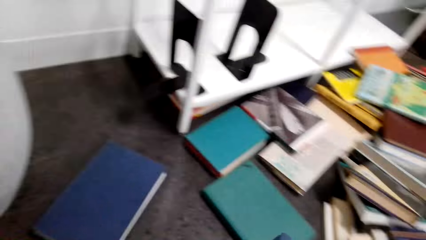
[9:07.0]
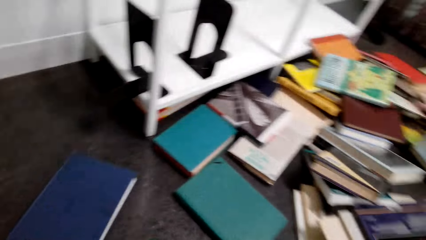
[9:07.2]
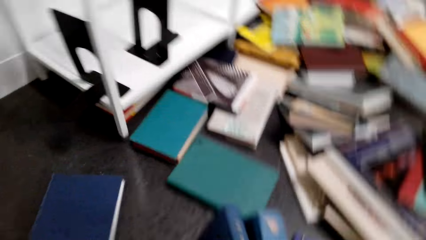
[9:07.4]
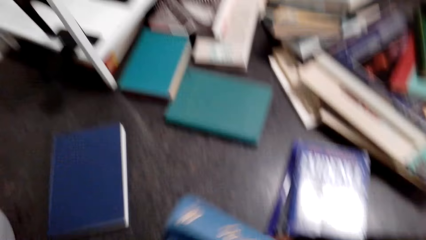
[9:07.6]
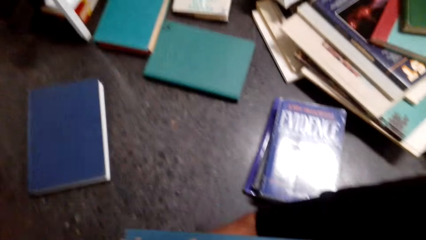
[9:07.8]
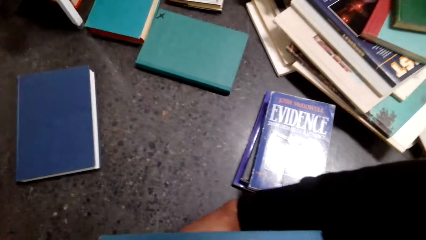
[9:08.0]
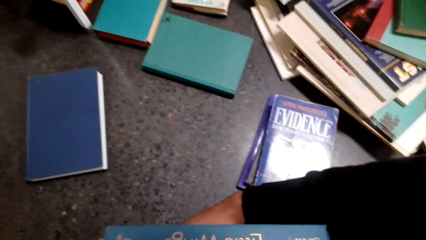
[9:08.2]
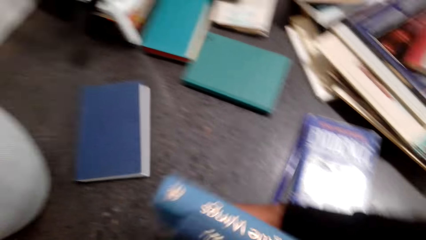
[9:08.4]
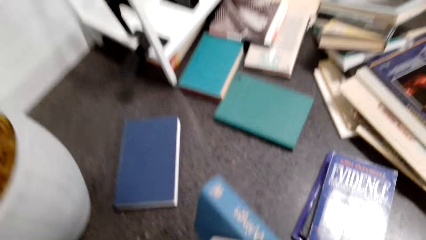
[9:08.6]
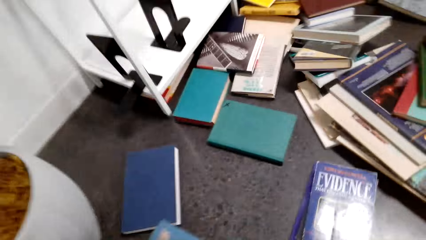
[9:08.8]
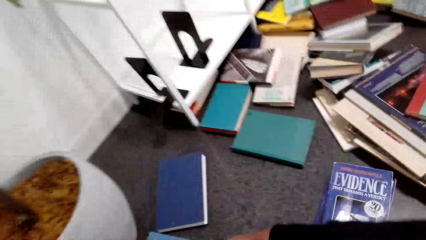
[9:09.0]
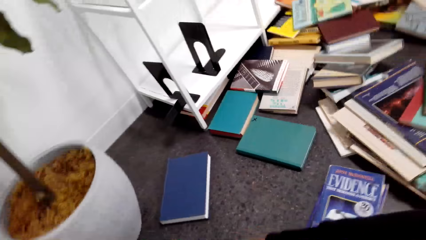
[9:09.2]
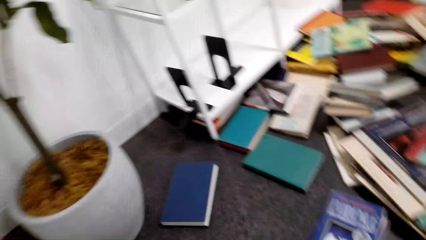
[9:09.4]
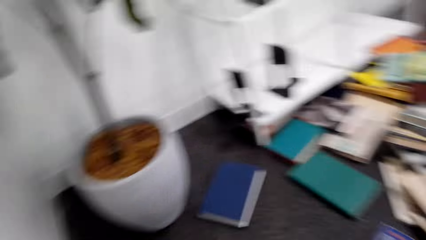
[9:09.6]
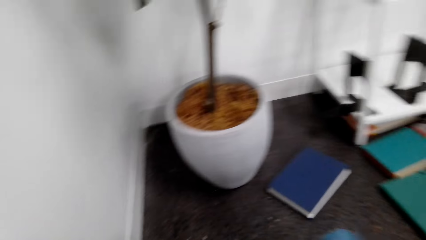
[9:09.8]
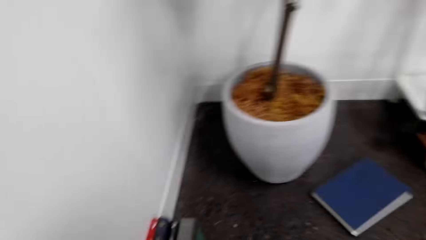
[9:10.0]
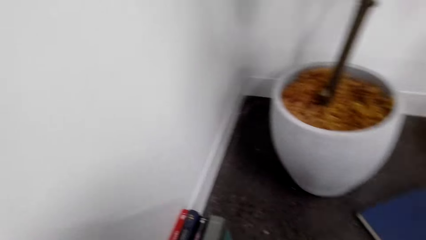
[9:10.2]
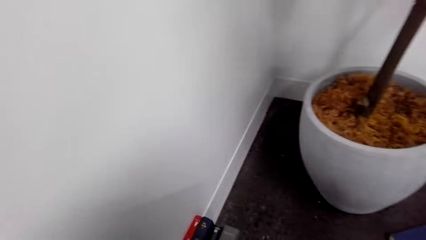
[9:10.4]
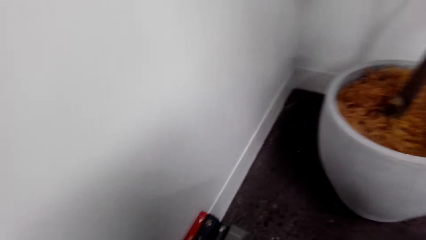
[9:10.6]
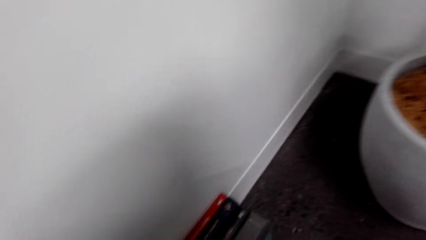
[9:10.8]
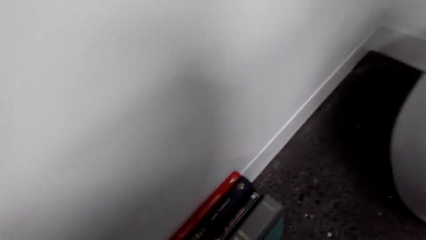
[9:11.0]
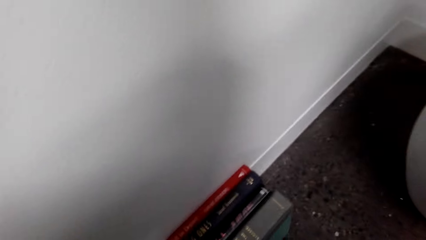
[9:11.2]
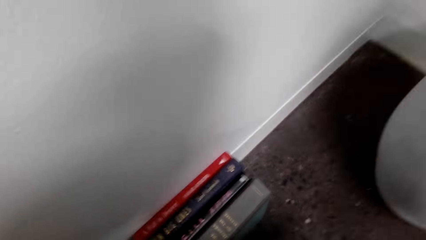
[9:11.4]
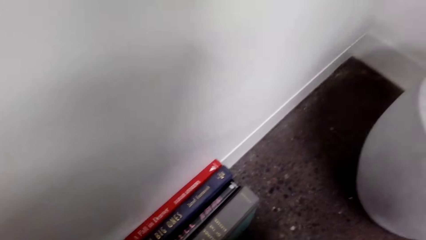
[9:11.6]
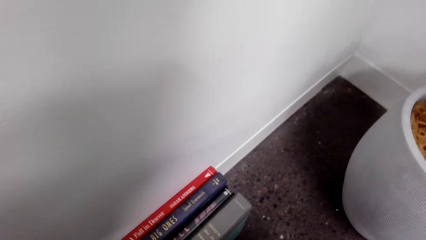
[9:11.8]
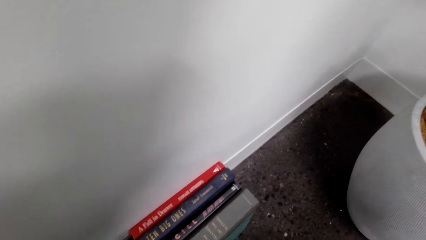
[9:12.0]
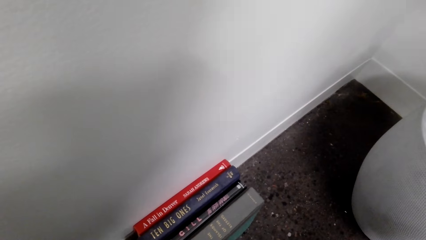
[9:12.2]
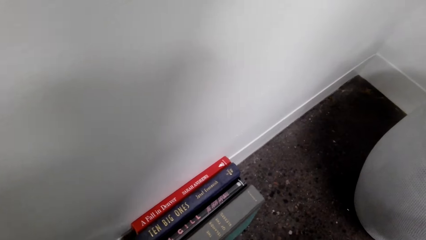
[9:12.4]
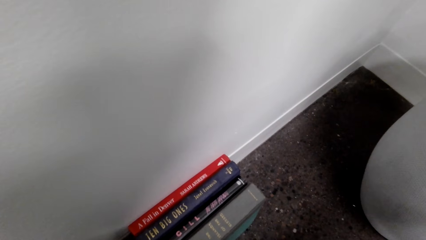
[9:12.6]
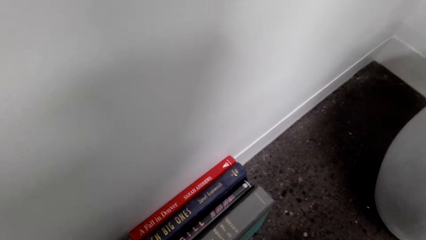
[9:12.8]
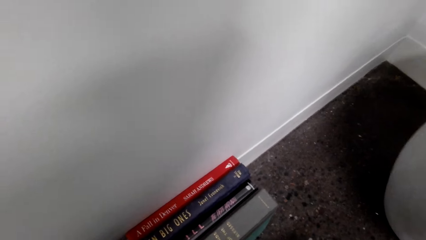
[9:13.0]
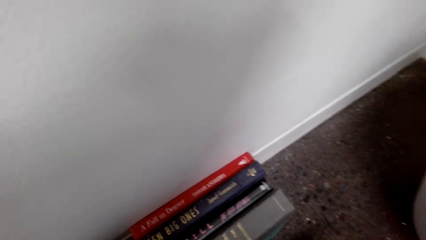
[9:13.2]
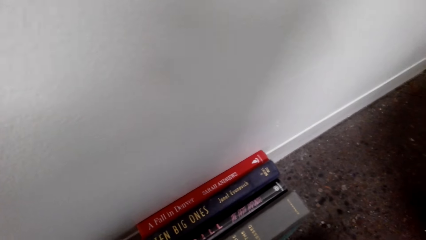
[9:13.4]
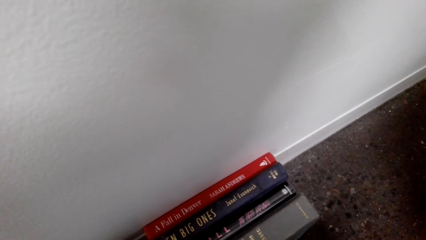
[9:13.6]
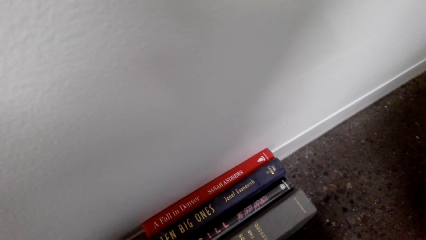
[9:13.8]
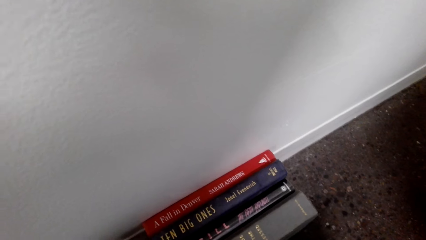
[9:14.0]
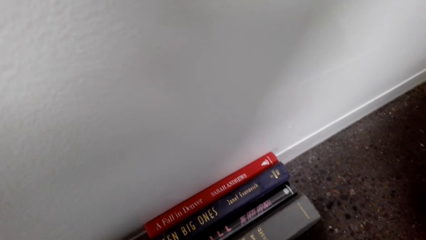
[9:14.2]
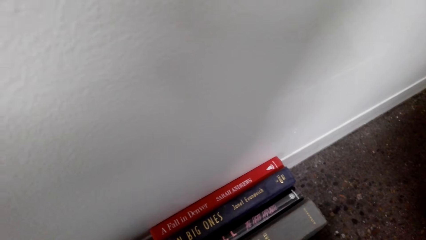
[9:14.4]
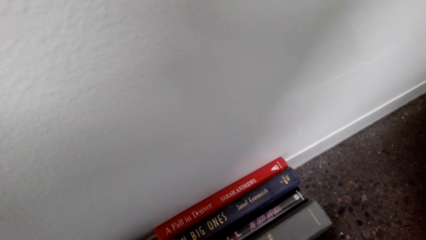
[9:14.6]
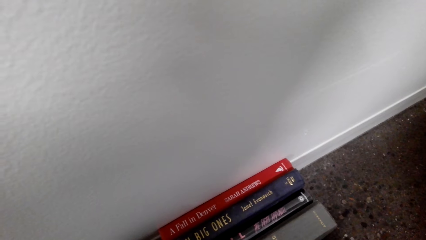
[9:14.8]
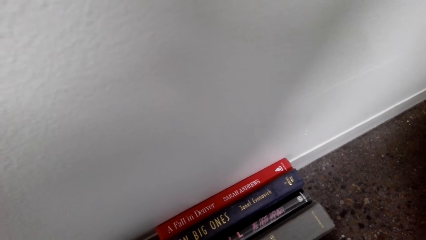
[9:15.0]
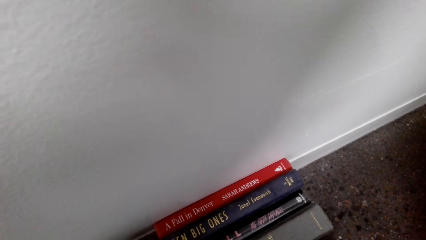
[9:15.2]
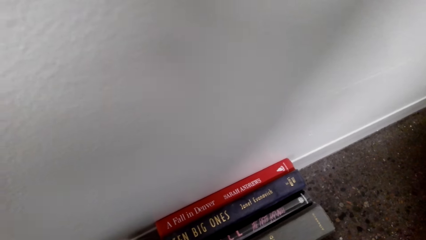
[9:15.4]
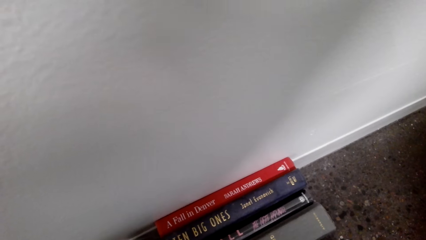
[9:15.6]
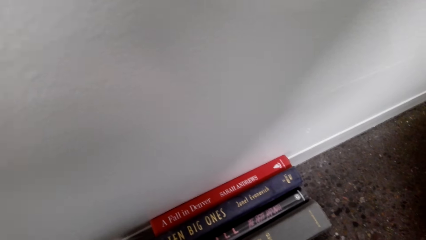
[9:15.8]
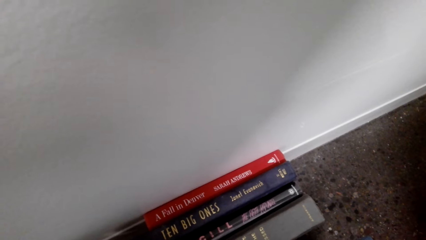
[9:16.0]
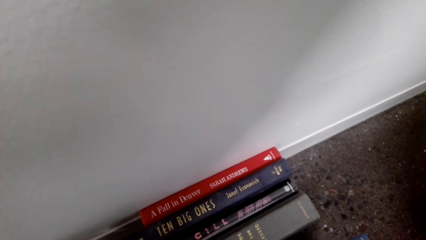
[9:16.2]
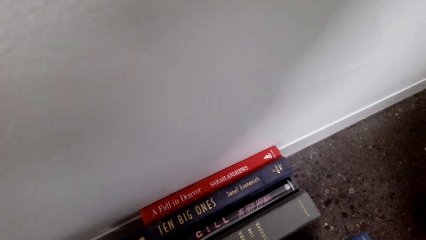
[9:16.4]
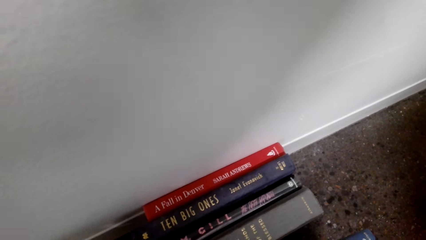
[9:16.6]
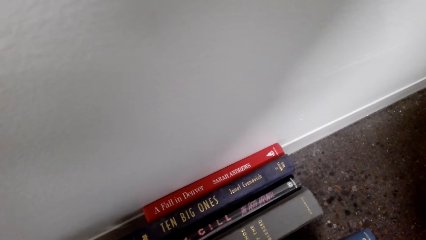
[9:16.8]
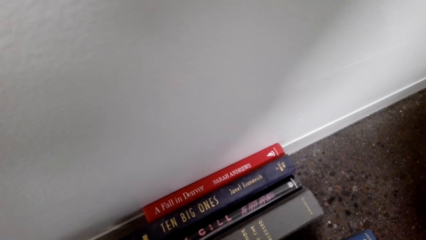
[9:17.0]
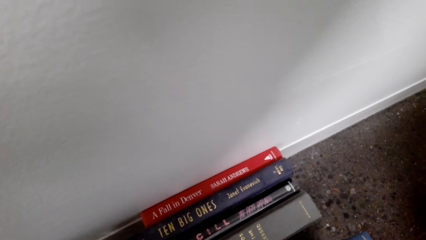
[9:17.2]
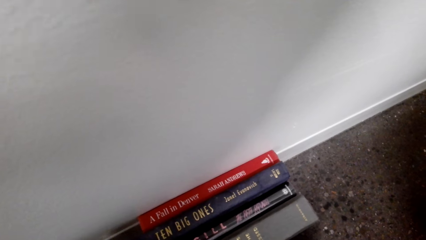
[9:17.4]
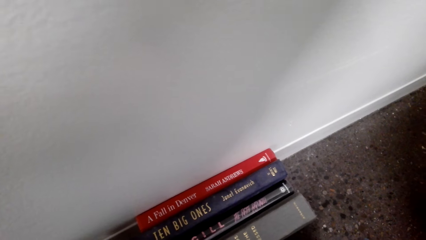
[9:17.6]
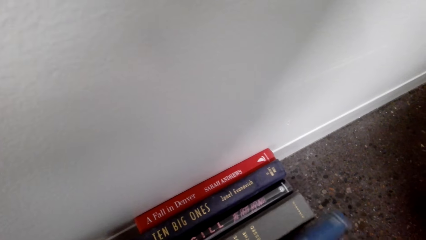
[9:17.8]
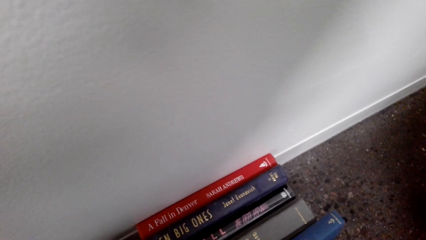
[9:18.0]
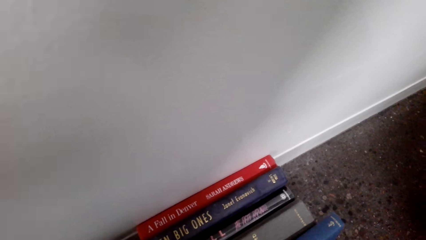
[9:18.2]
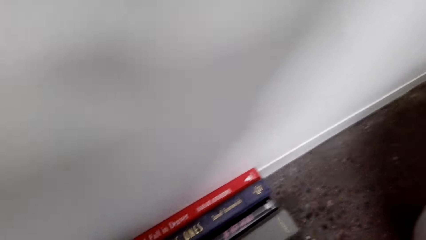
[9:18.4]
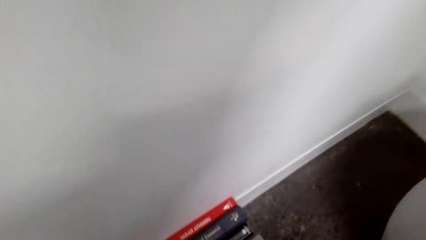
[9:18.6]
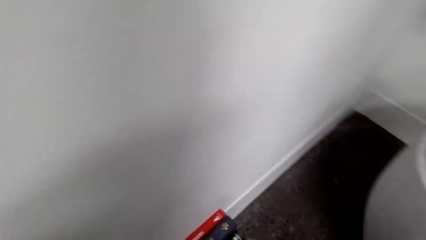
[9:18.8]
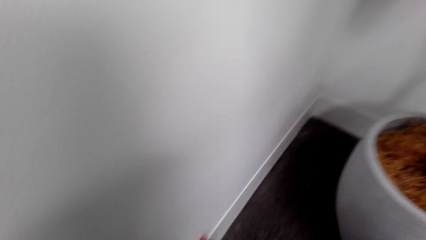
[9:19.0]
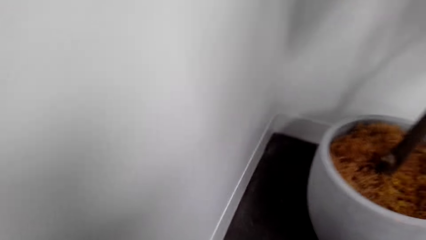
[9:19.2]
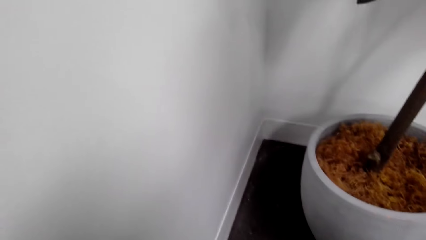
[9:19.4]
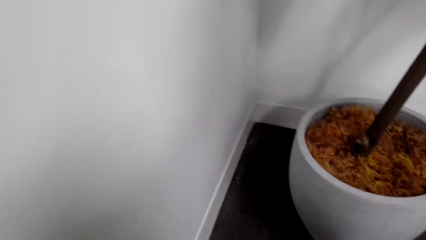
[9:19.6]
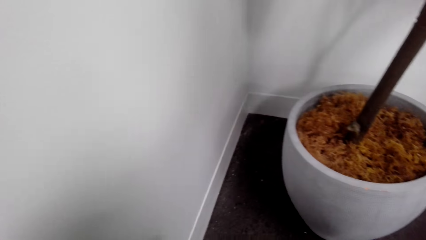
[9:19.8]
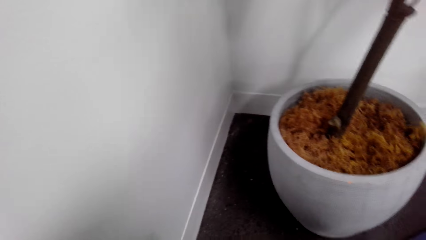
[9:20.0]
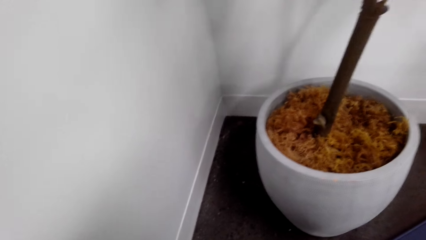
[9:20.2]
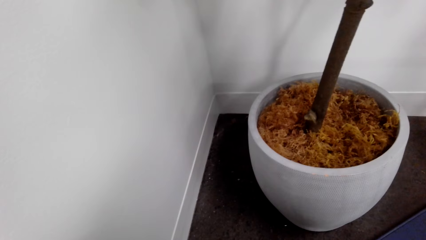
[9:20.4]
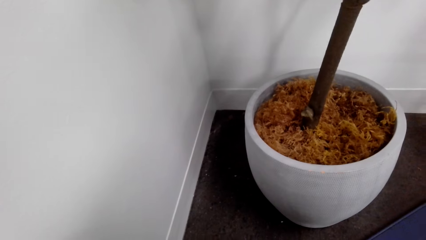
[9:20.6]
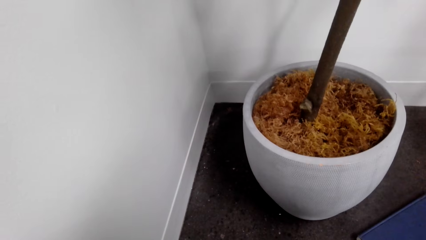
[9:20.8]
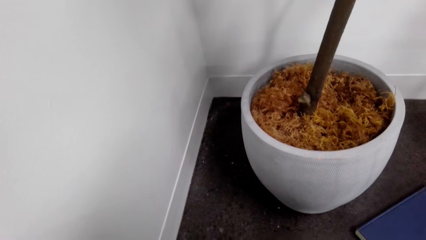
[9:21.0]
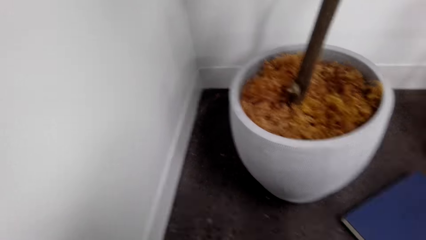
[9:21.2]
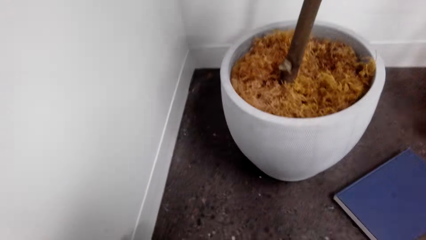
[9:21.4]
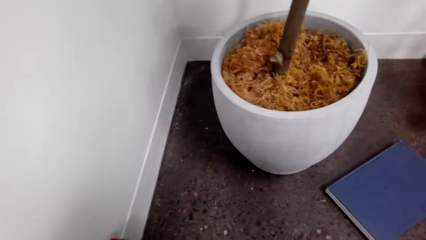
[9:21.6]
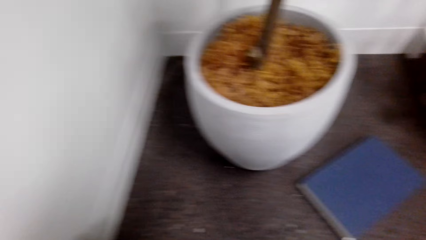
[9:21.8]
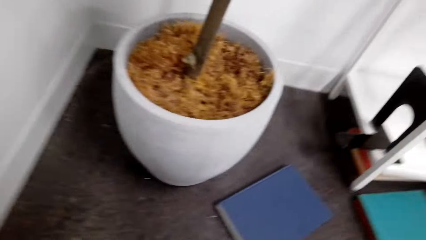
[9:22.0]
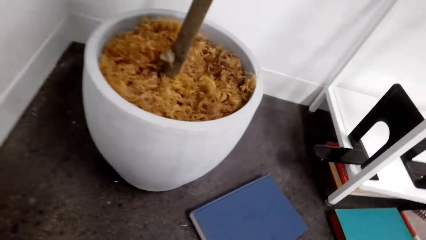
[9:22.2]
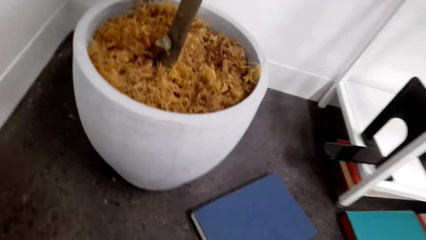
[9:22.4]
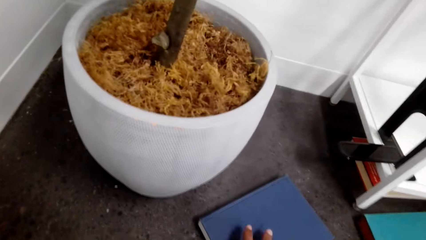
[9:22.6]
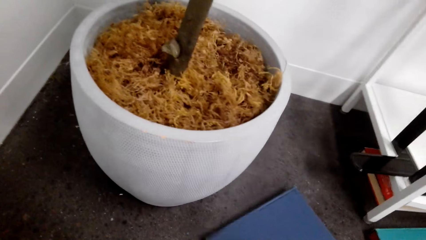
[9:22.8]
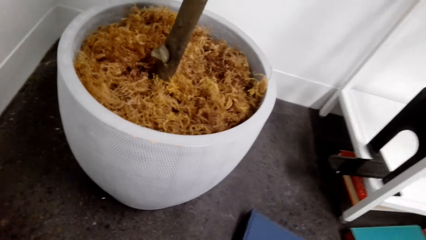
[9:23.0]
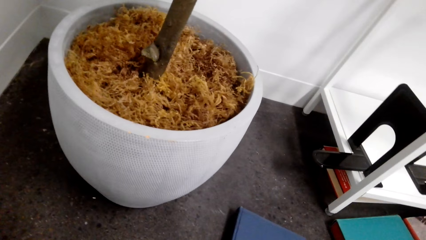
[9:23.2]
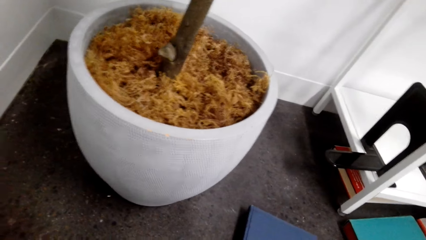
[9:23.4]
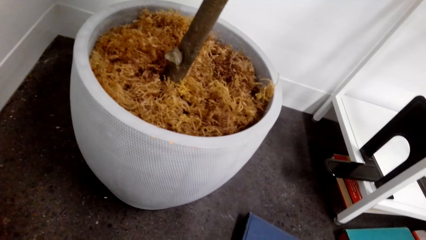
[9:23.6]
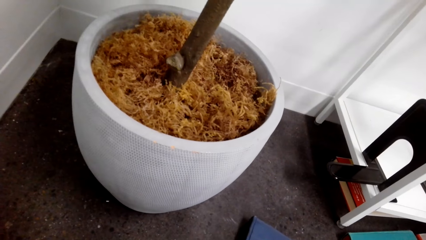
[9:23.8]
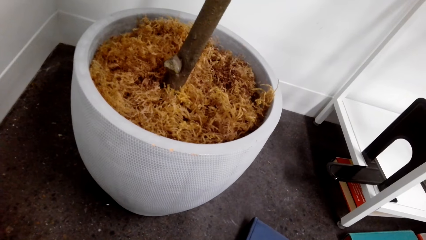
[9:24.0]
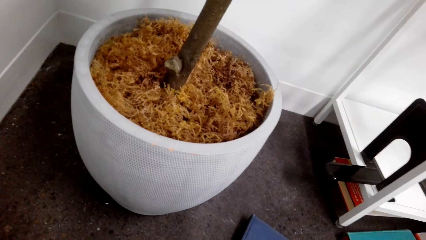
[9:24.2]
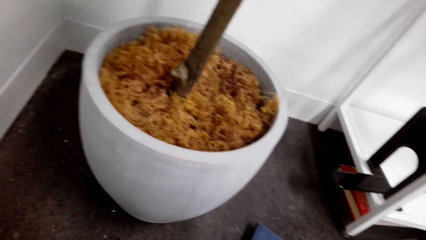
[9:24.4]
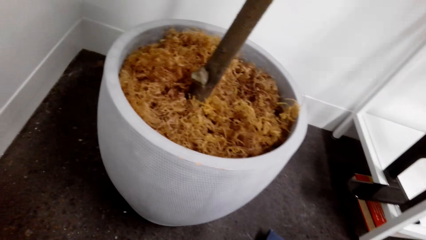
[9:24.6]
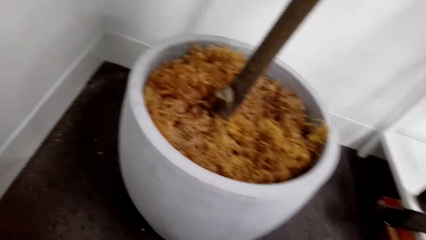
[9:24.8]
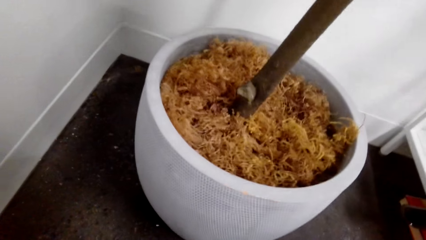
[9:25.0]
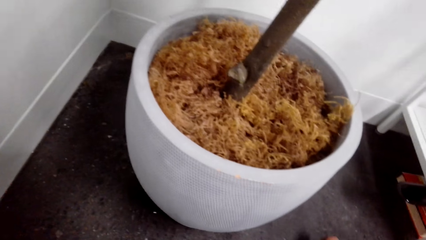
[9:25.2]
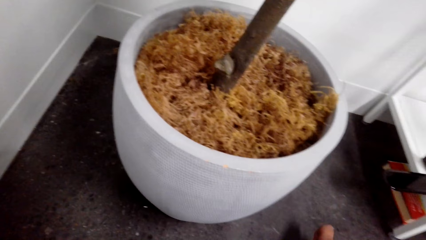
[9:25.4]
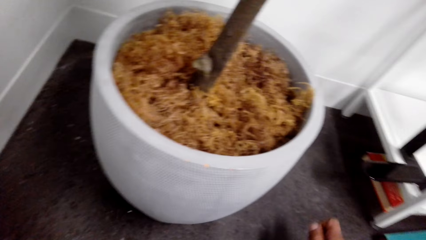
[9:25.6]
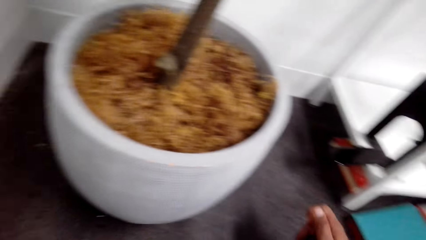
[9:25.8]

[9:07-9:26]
The camera wearer lifts the book. They turn the books. They look at the books. They move the book. They look around. They walk to the wall. They put the books down. They look at the books. They look around. They move beside the wall. They hold a book on the floor. They take a book. They look at the phone.
